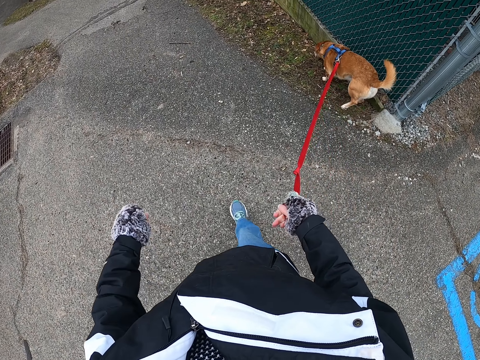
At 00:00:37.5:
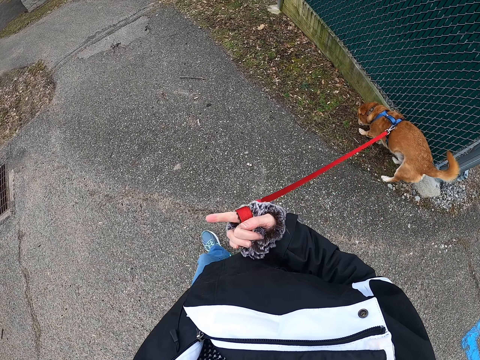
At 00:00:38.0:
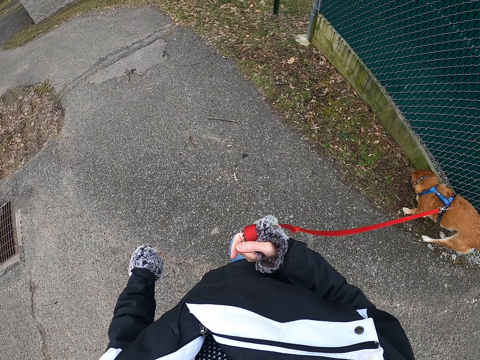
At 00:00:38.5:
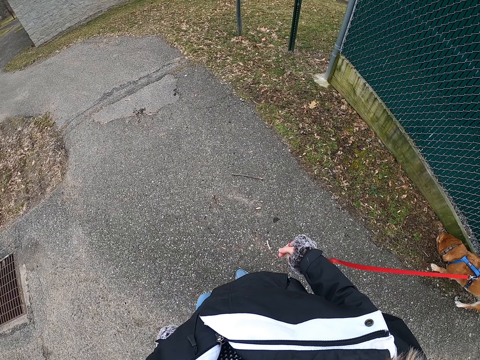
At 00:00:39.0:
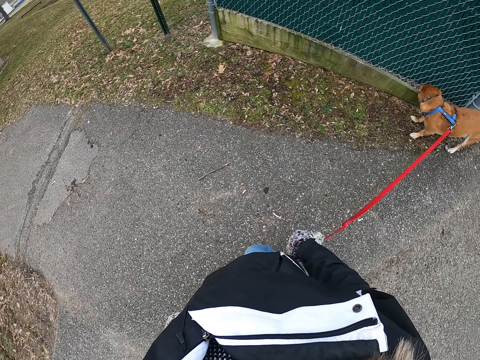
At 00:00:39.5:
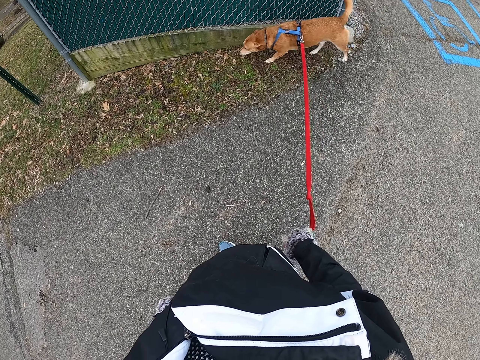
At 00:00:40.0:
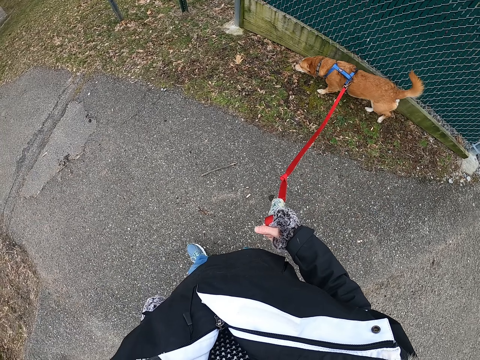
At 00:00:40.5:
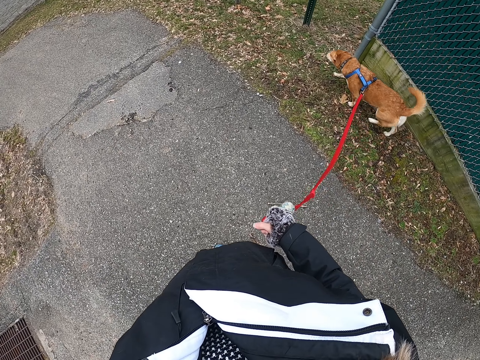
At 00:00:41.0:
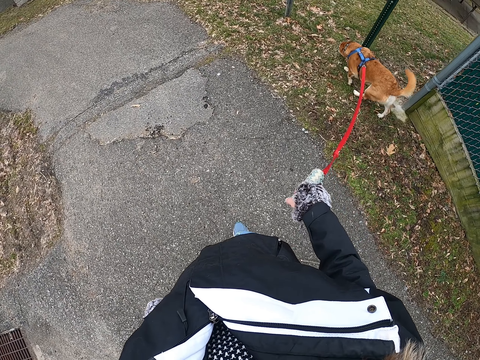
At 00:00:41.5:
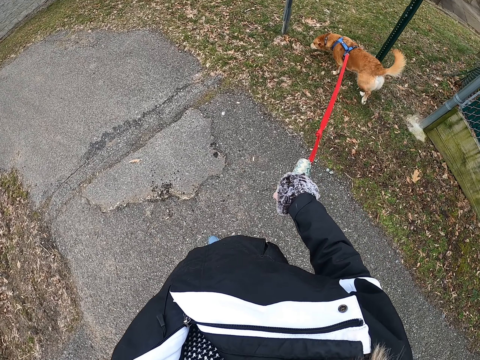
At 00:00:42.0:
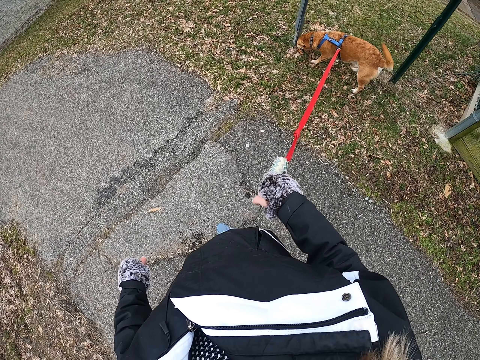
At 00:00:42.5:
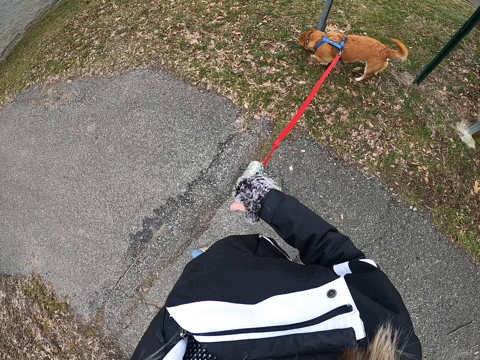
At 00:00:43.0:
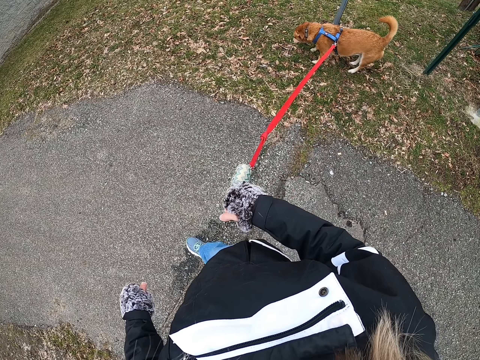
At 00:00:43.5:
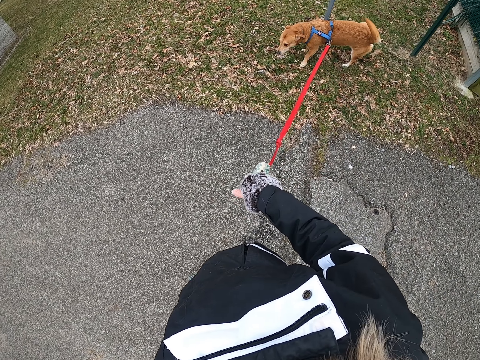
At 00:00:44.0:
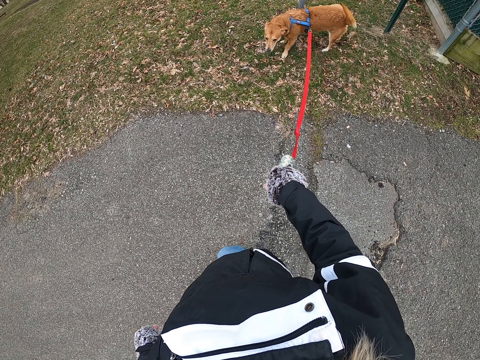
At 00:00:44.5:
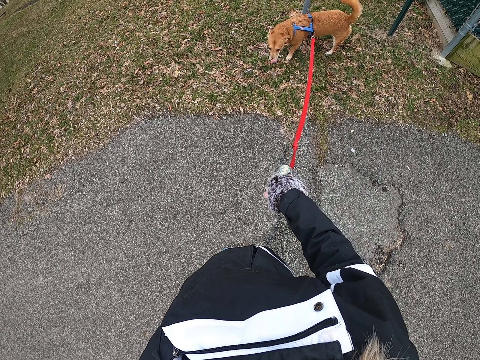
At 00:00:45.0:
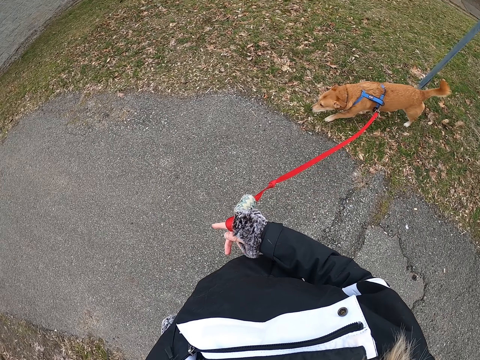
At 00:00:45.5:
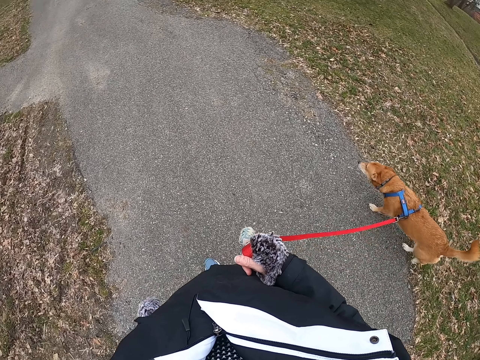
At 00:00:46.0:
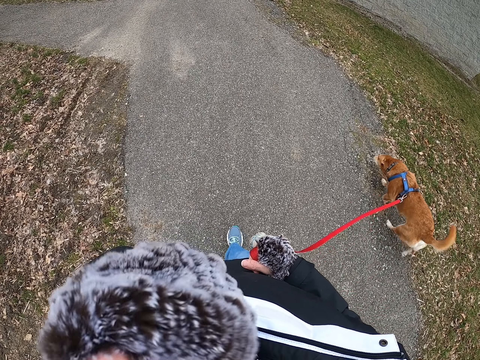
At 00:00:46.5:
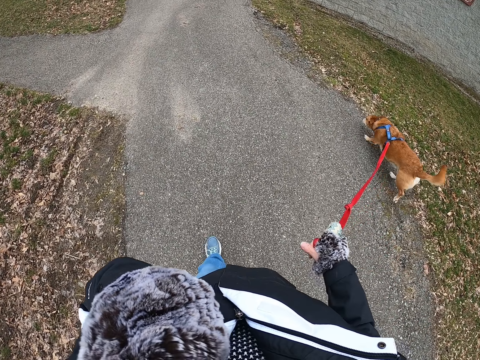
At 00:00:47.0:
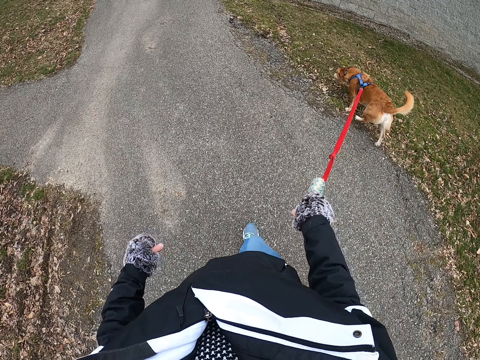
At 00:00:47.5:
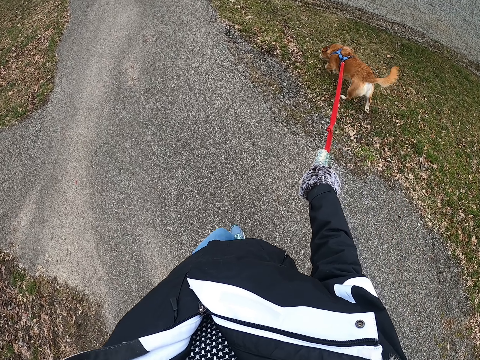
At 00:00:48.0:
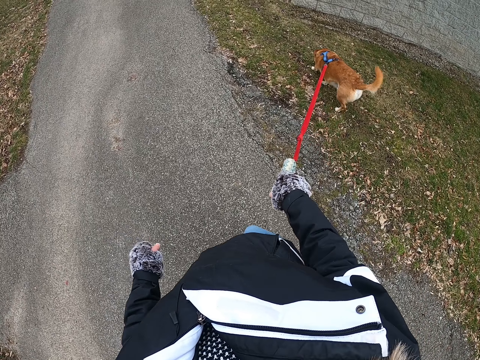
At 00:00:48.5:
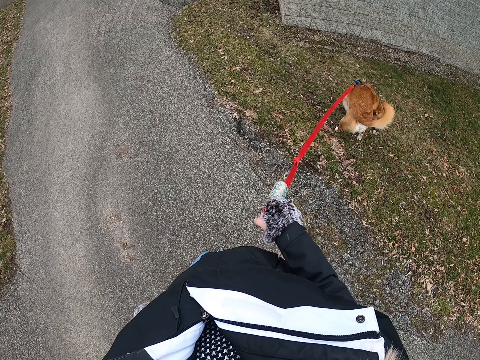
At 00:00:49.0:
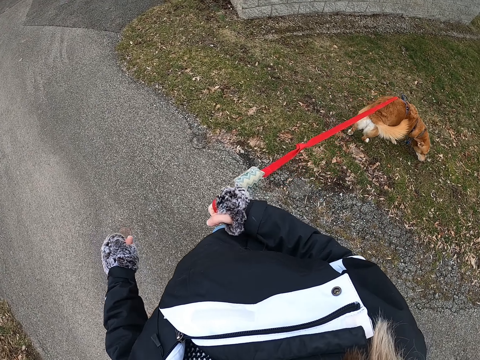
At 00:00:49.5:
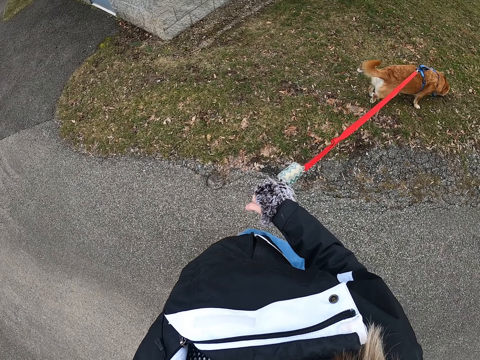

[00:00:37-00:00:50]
The camera wearer stands on the road with the dog. They look at the dog. They walk the dog. They look at the dog and stop. They pull the dog leash. They look at the dog and stop. They walk on the road with the dog. They touch the face with the left hand. They walk on the road with the dog.

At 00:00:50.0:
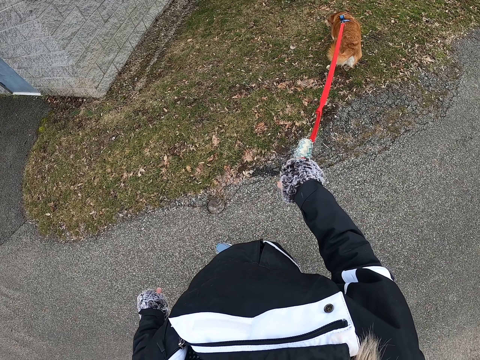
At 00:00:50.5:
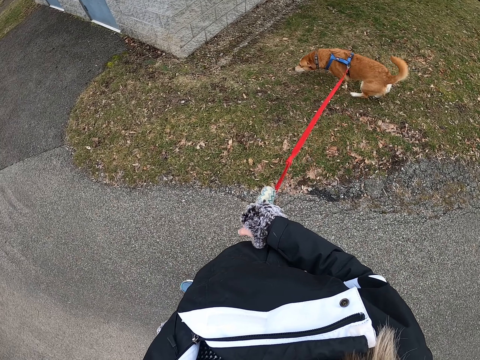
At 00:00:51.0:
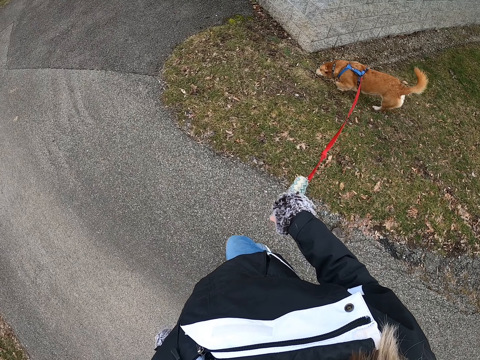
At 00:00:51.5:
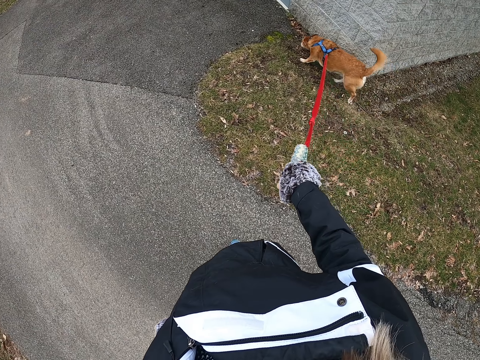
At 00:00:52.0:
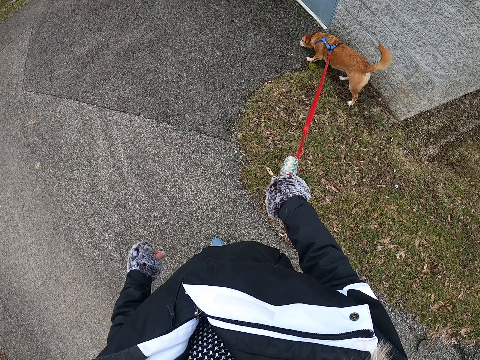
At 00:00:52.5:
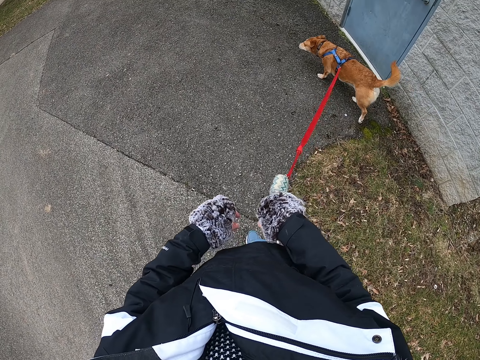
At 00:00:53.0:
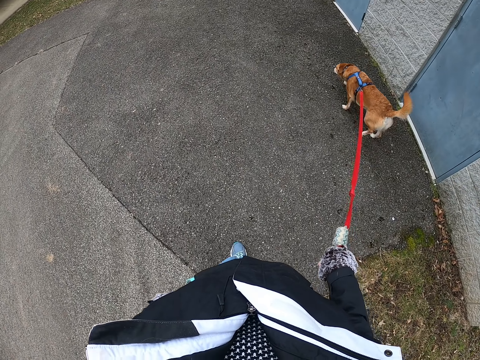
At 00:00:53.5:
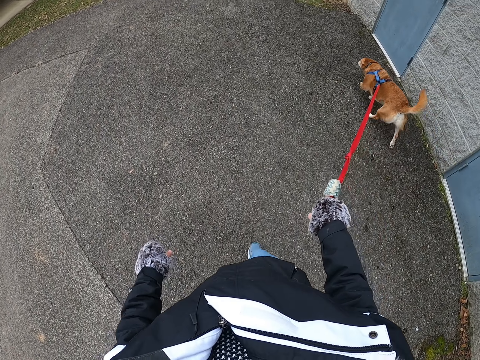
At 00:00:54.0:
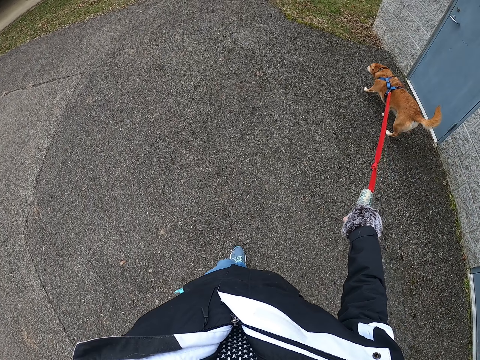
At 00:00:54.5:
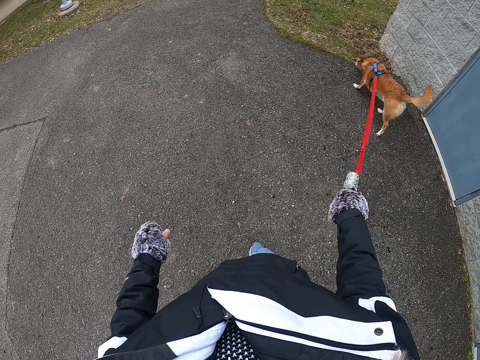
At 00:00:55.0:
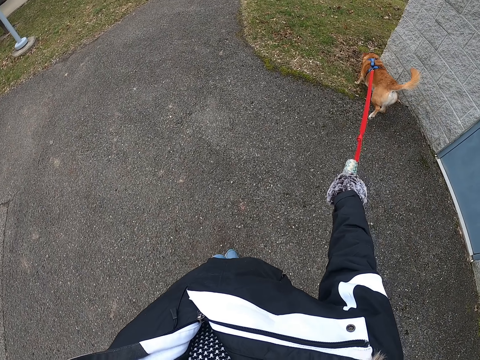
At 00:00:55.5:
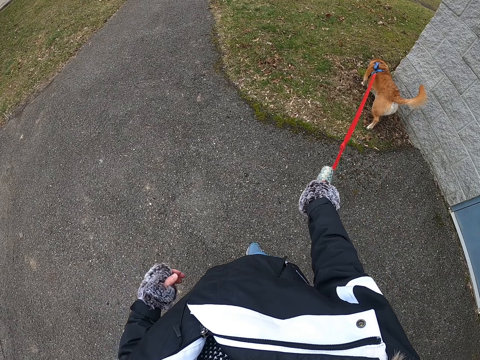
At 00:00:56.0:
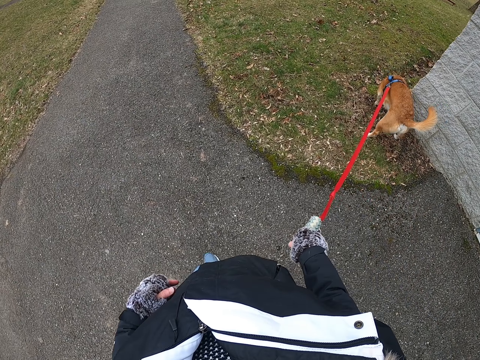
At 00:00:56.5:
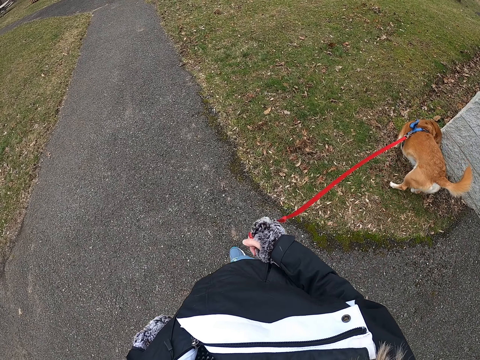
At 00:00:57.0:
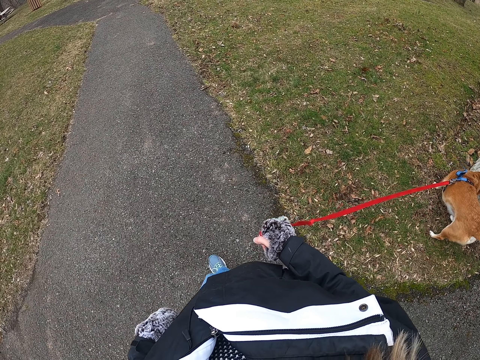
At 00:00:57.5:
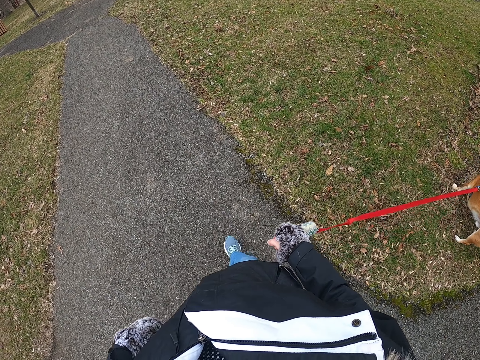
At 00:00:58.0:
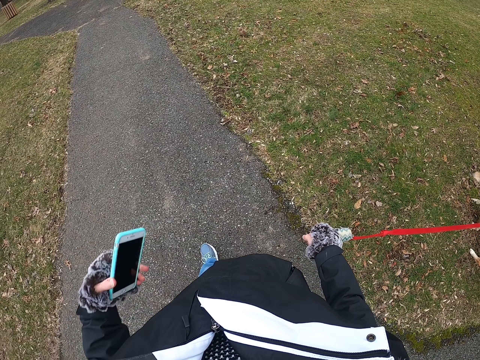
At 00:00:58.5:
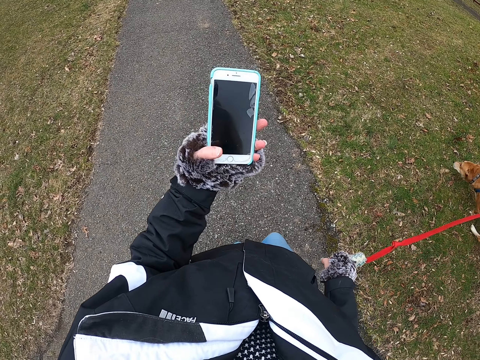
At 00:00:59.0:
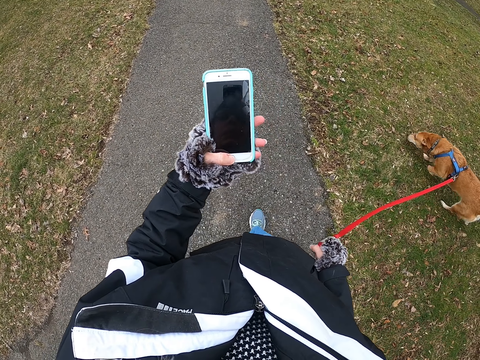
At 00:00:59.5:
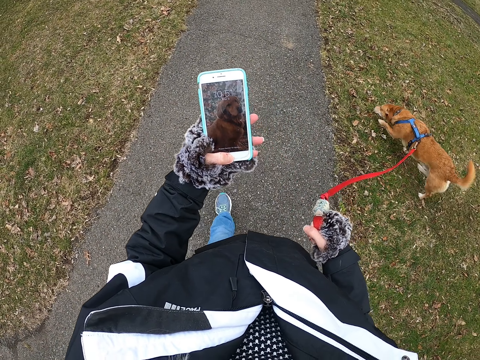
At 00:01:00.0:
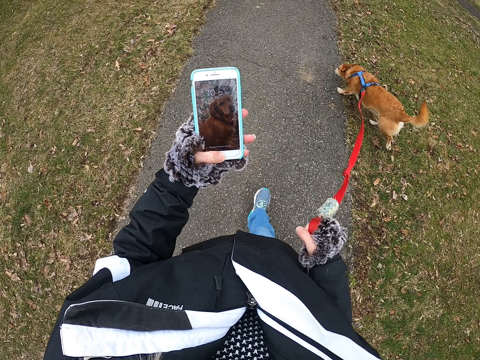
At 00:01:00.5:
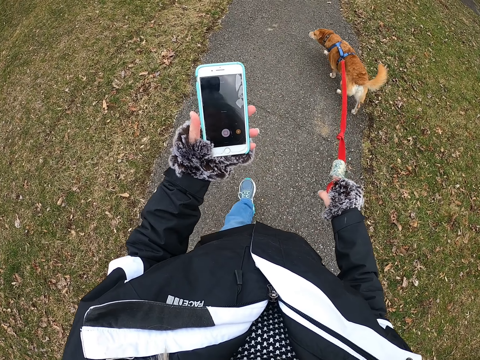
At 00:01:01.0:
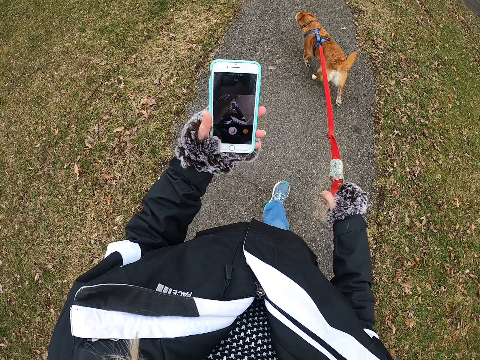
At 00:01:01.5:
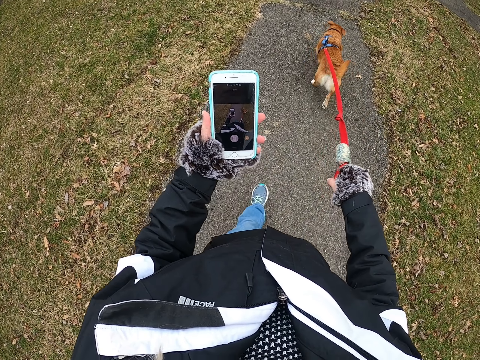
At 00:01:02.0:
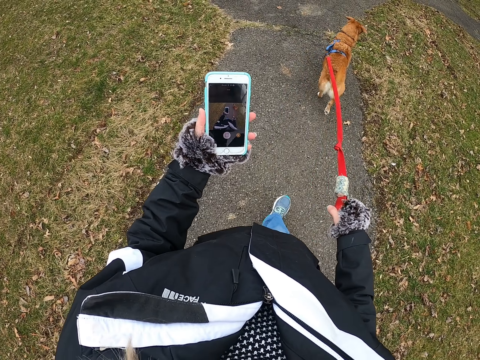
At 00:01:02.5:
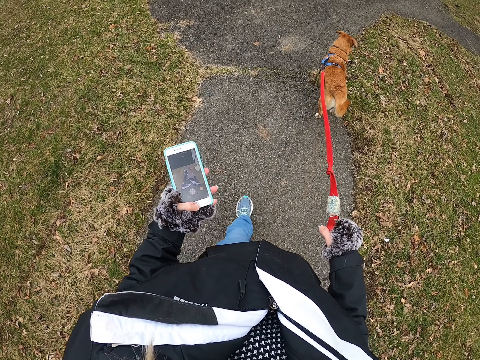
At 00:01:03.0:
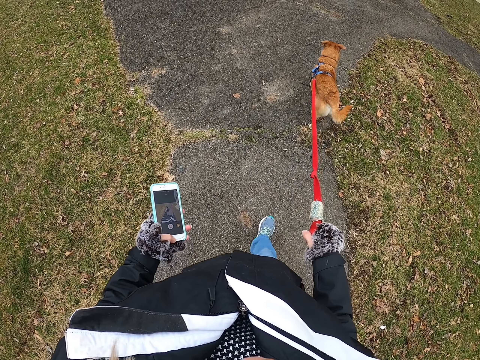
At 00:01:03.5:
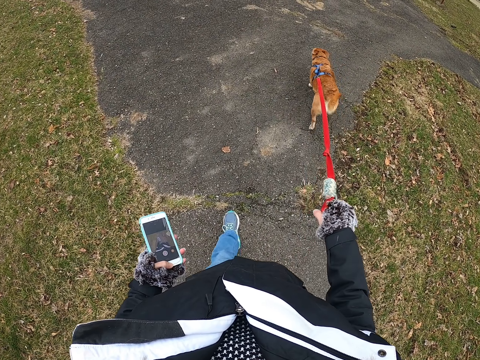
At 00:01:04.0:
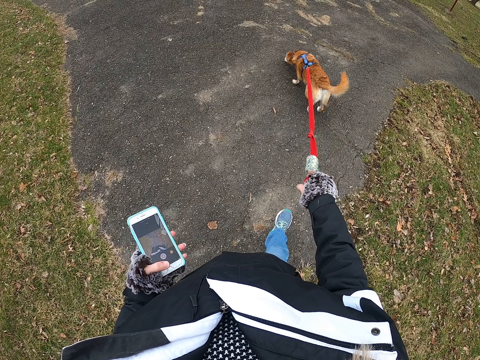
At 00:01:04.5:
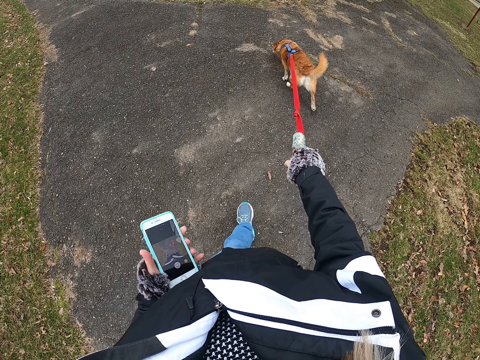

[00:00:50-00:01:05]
The camera wearer stands on the road. They walk on the road with the dog. They stand on the road with the dog. They walk the dog, remove the phone from the pocket and look at the phone. They operate the phone. They walk on the road with the dog.
